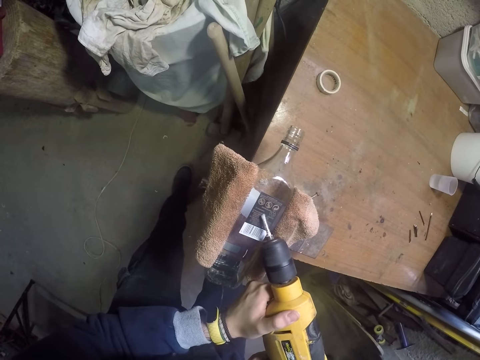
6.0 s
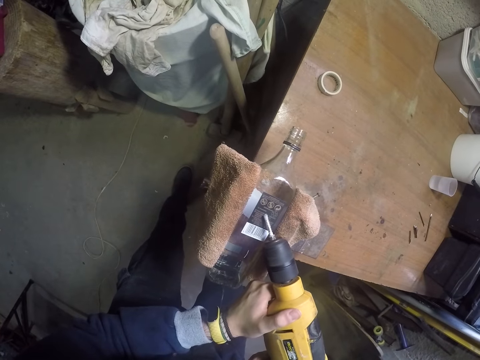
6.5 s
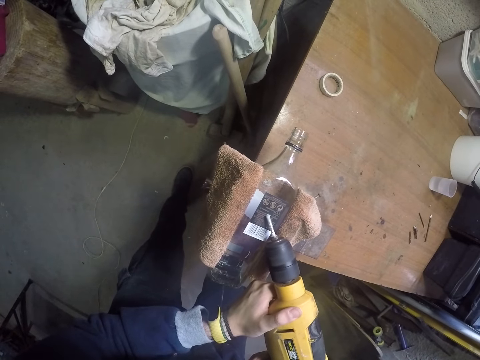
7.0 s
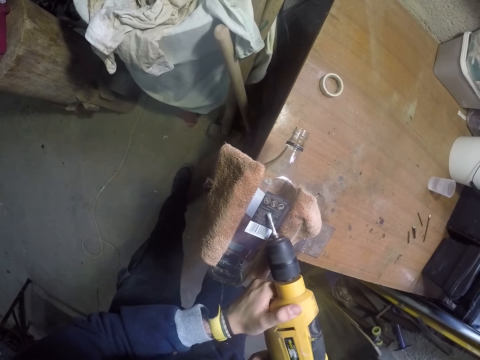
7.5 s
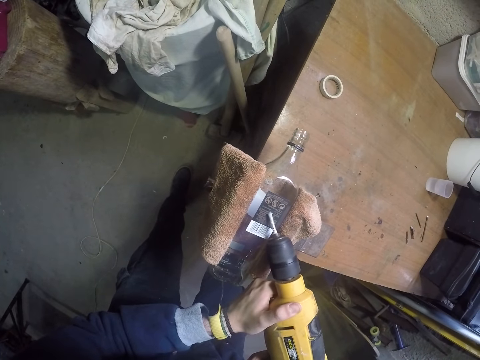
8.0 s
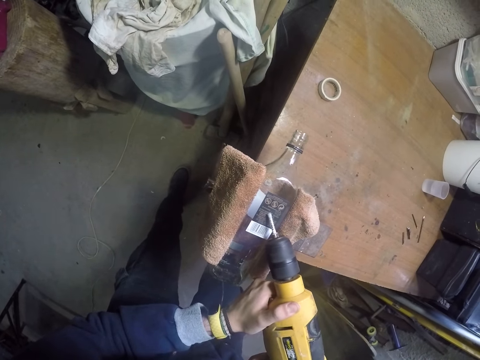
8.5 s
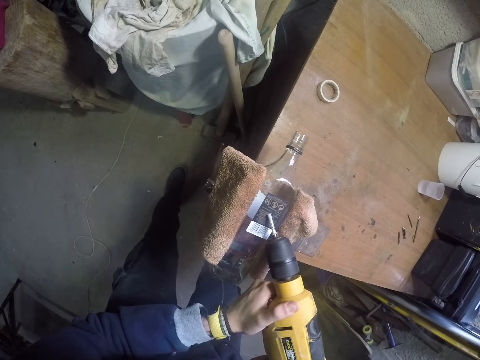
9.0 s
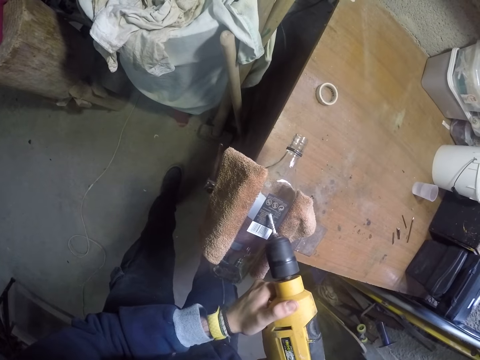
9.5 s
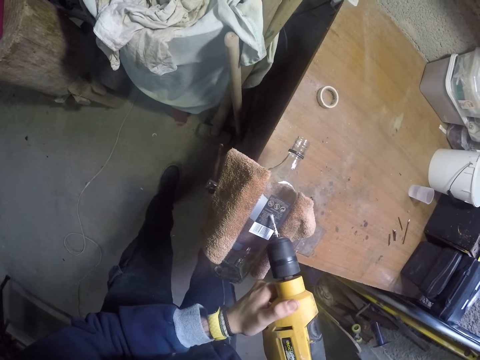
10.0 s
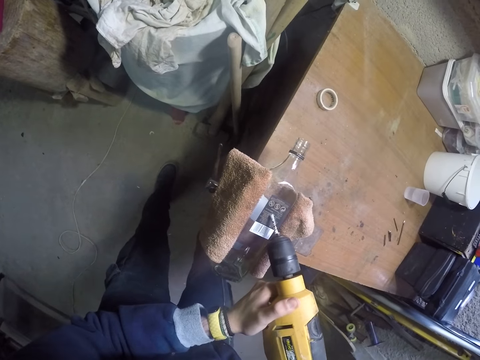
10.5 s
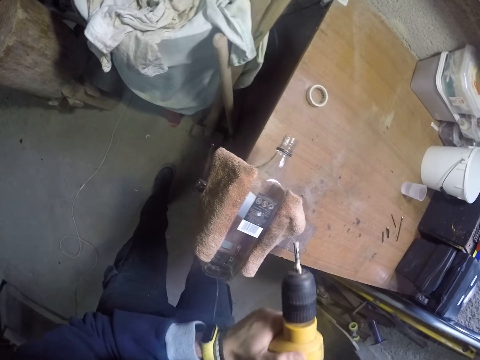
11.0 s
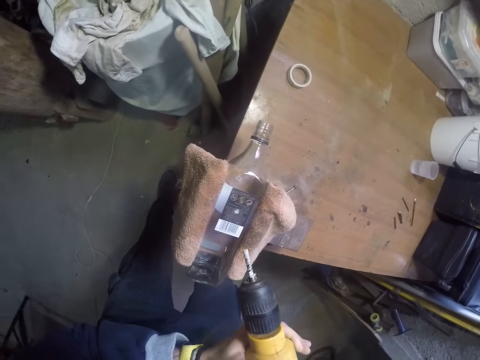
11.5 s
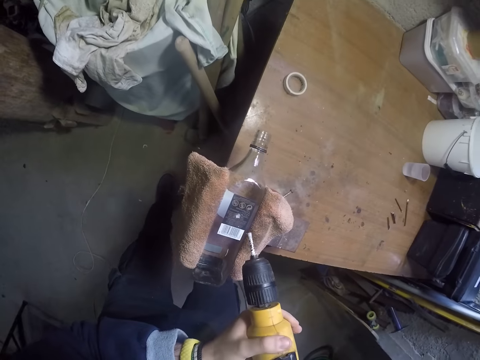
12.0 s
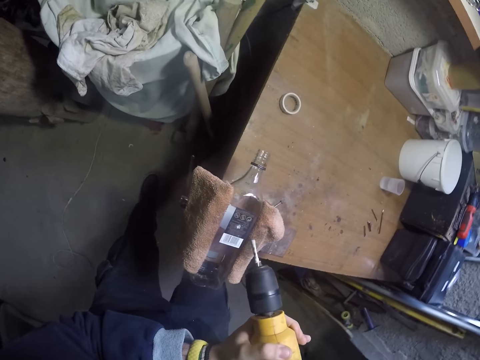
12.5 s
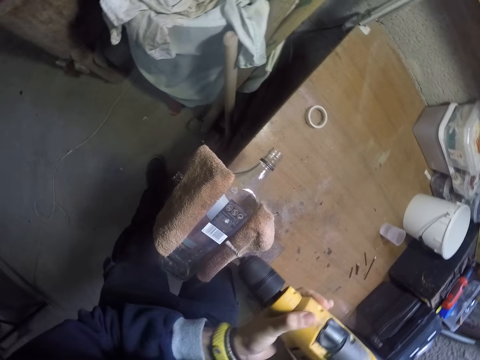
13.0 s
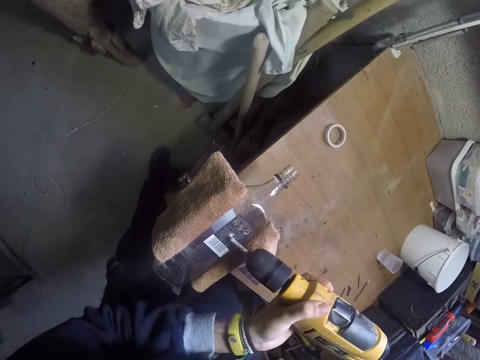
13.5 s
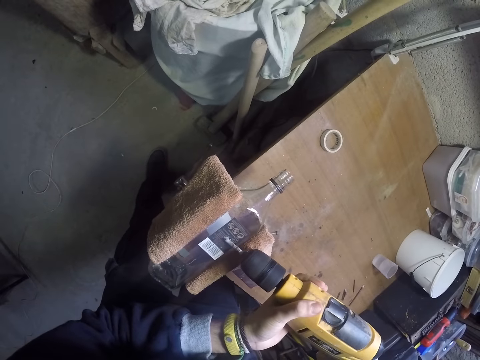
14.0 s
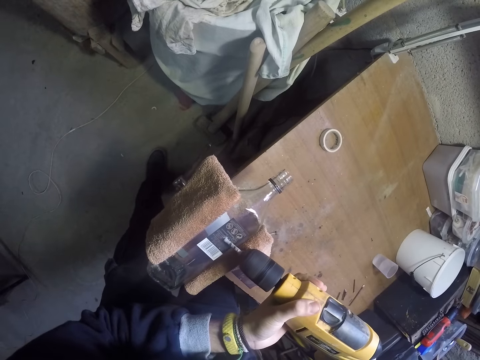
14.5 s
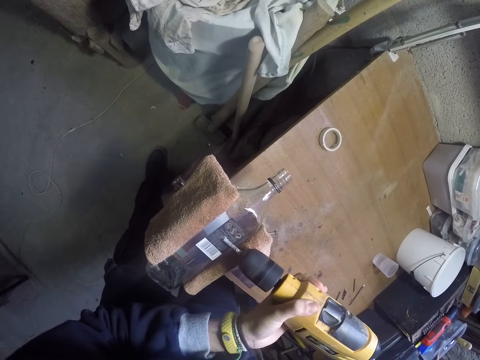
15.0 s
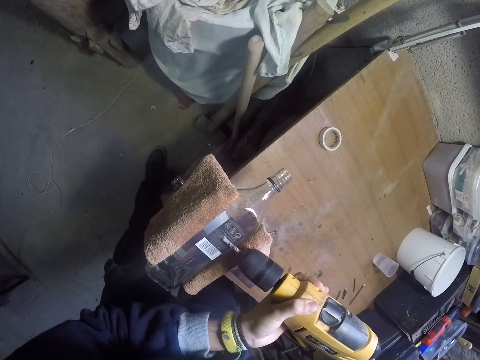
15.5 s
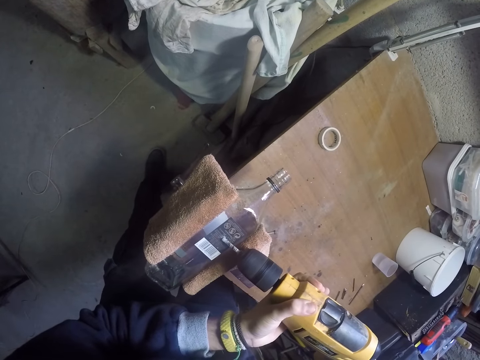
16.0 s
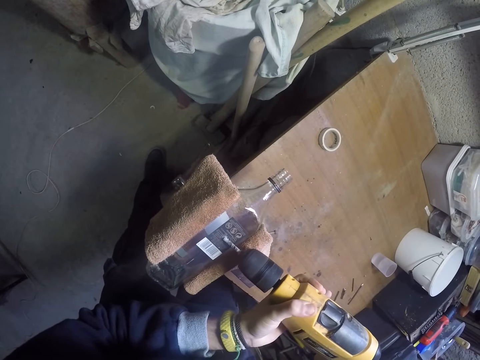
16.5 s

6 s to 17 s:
The camera wearer drills a hole into a bottle with the drilling machine in his hands. He lifts the drilling machine with his hands. He drills a hole into the bottle with the drilling machine in his hands.

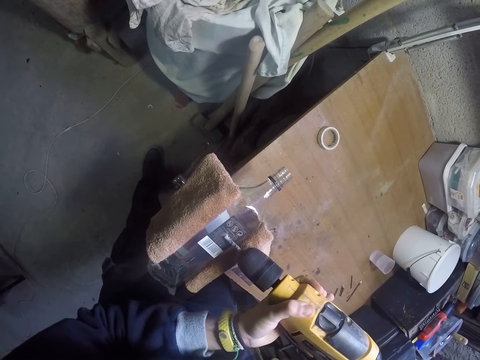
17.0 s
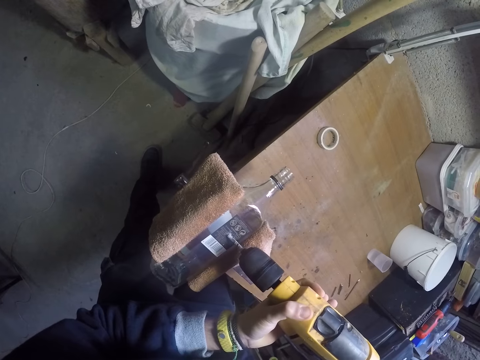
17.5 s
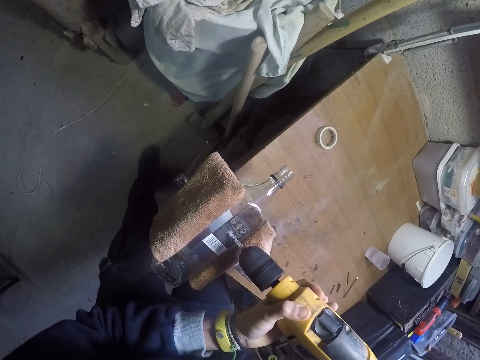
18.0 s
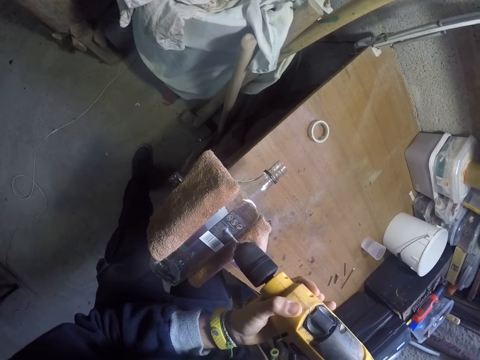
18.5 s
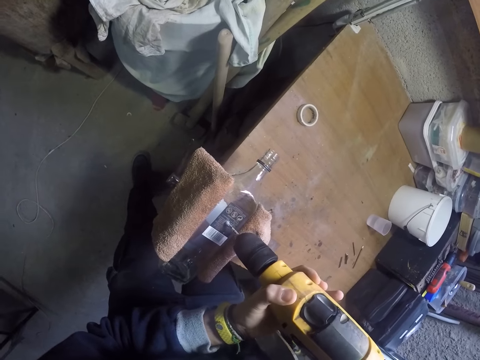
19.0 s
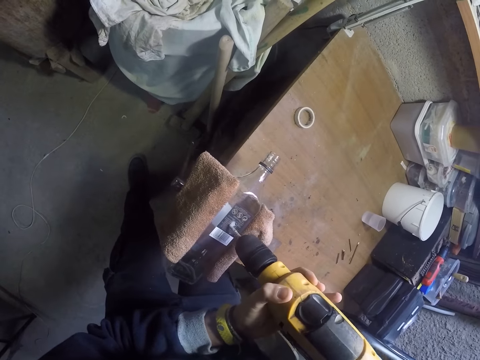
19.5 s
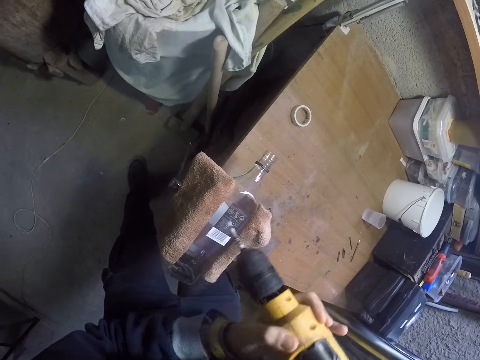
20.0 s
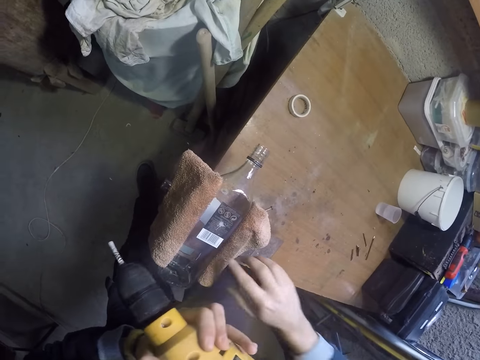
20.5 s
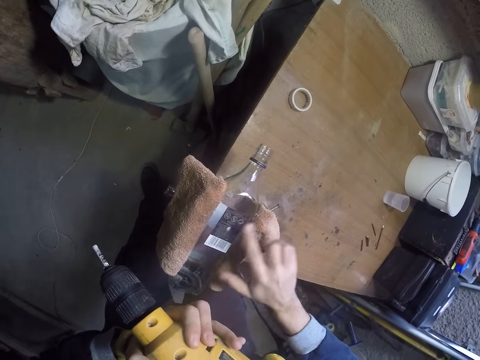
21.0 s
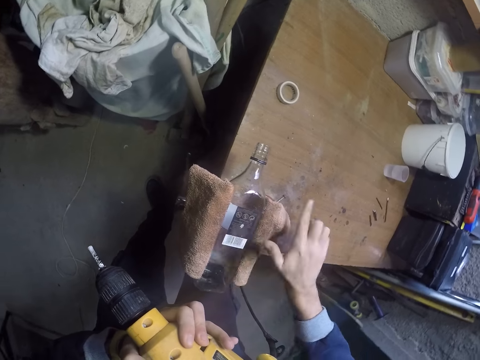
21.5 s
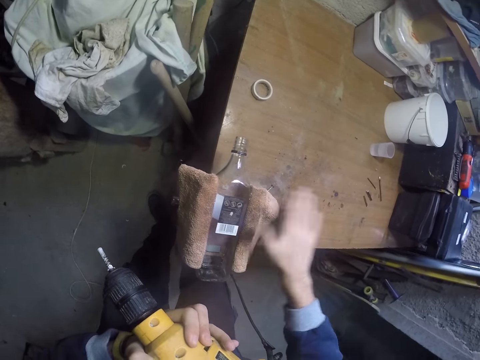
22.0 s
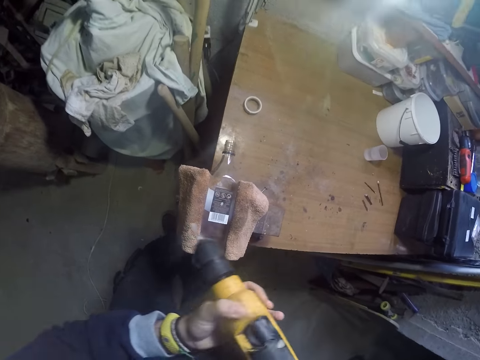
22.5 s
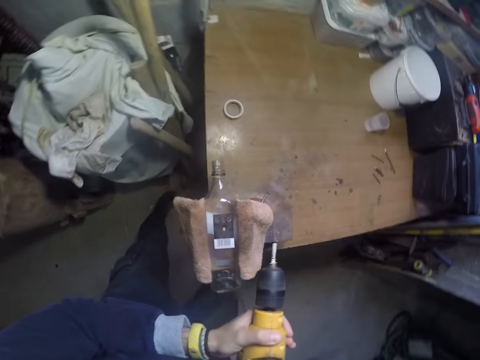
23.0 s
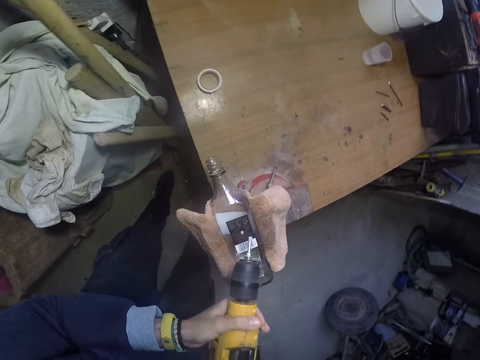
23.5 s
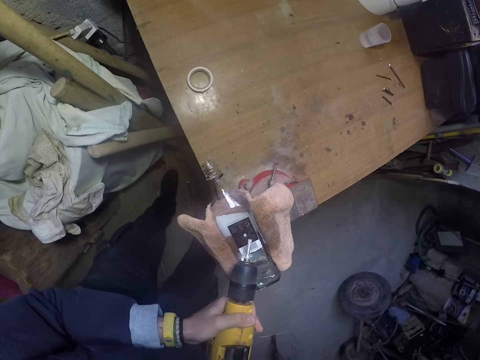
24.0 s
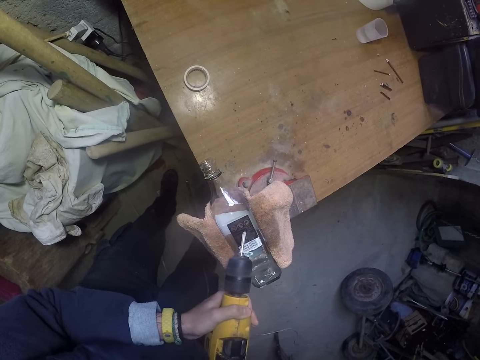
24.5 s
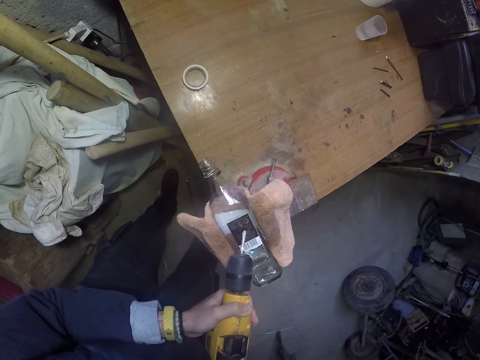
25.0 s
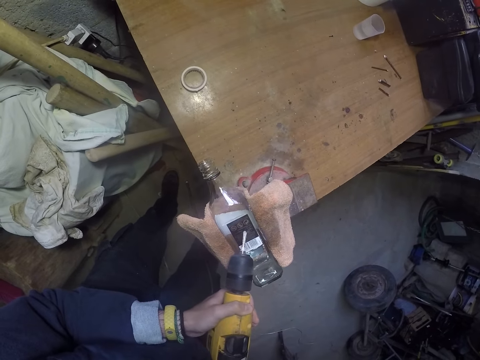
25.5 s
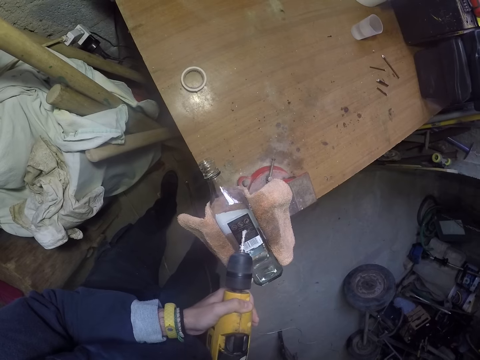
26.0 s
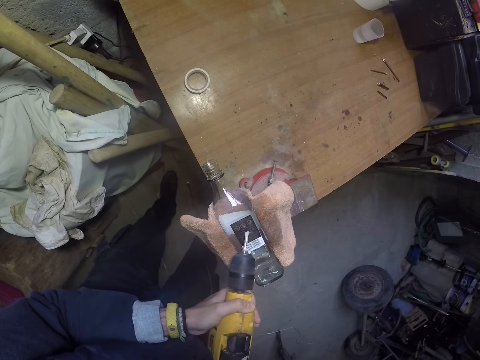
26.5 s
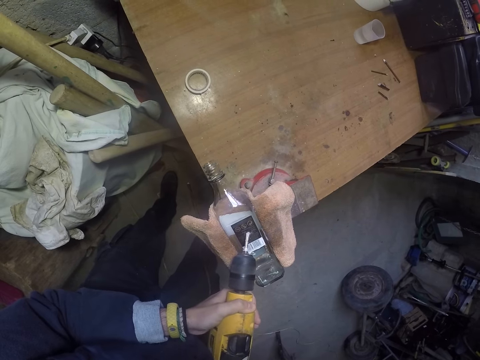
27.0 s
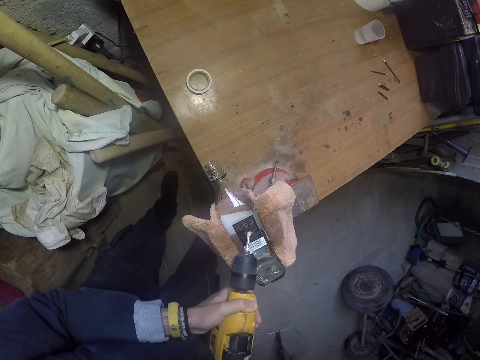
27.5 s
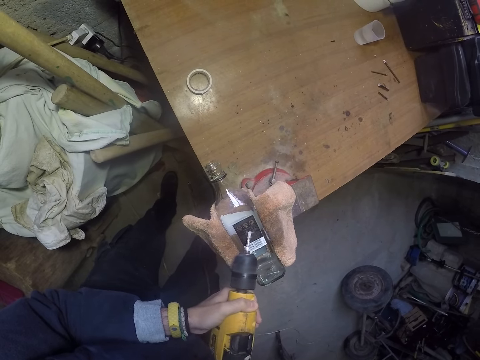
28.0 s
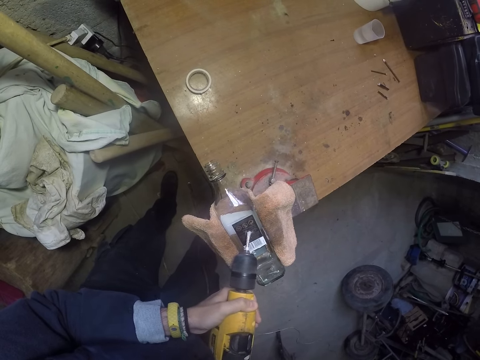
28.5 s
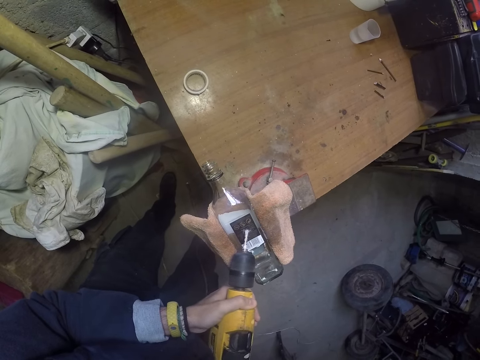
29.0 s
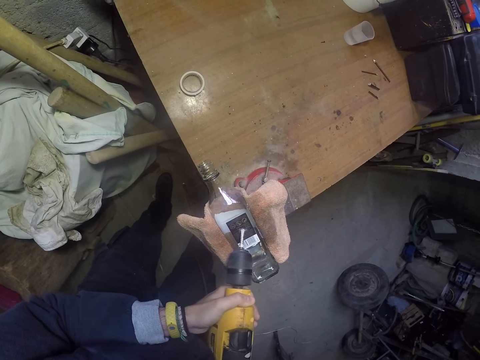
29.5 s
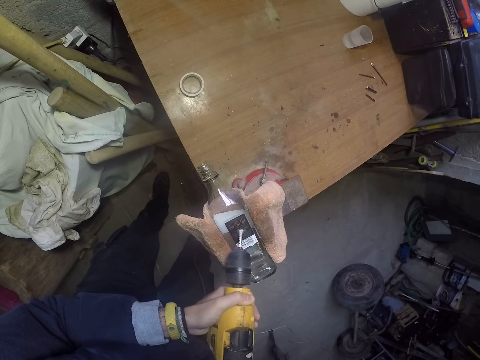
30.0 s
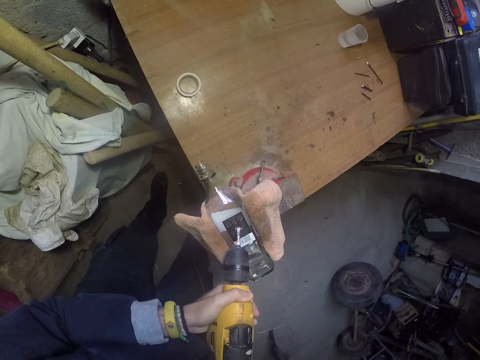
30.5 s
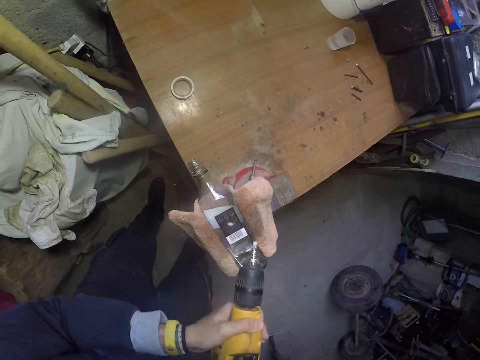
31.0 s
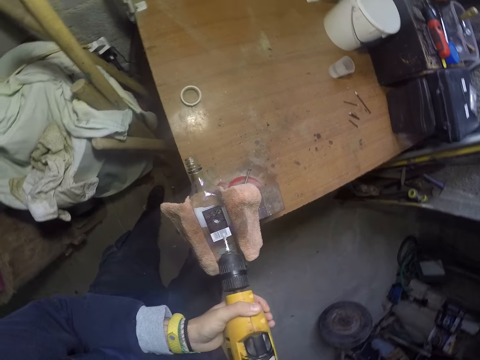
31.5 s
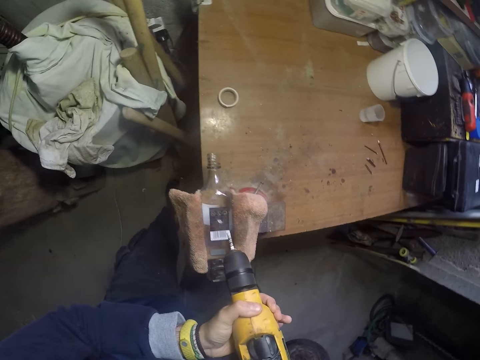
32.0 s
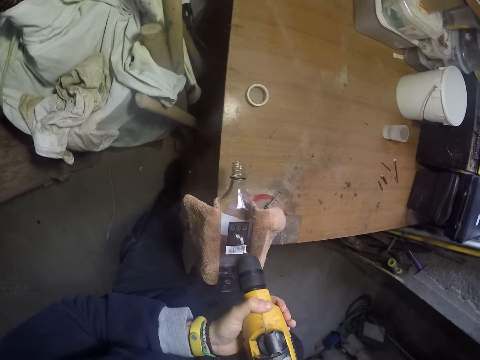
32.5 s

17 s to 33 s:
The camera wearer lifts the drilling machine with his hands. He wipes off dust on the bottle with his right hand. He touches the bottle with the right hand. He holds the drilling machine with both hands. He drills a hole into the bottle with the drilling machine in his hands. He lifts the drilling machine with his hands. He drills a hole into the bottle with the drilling machine in his hands.
